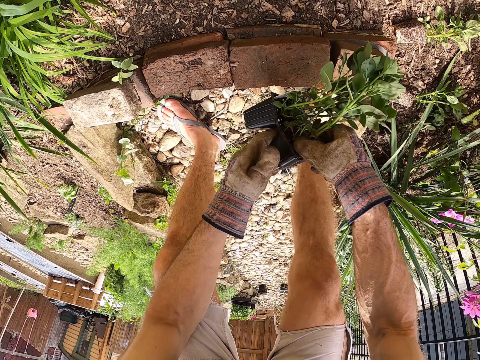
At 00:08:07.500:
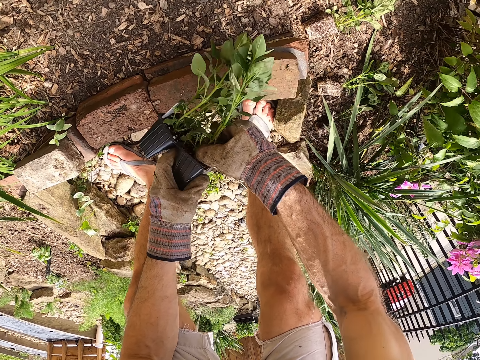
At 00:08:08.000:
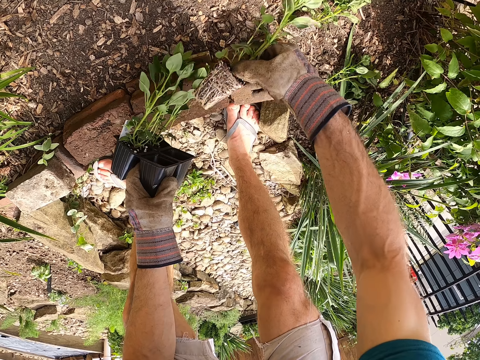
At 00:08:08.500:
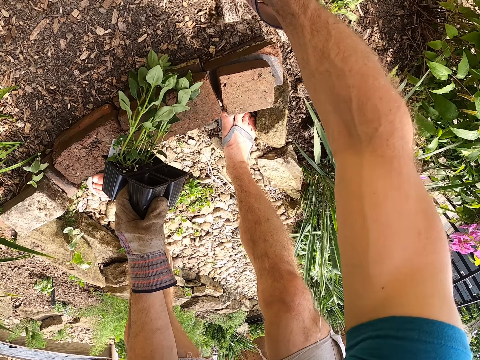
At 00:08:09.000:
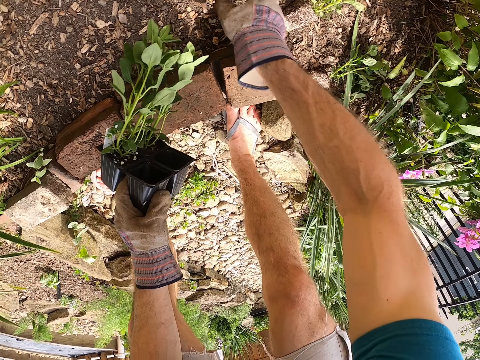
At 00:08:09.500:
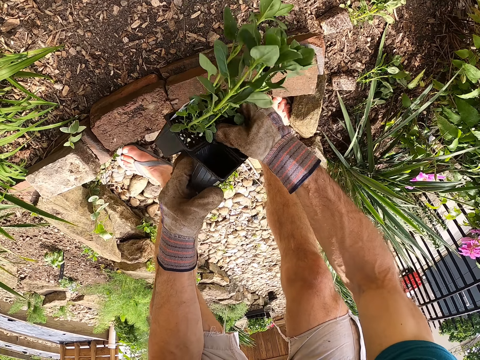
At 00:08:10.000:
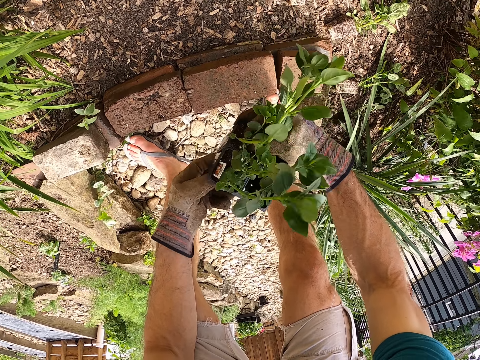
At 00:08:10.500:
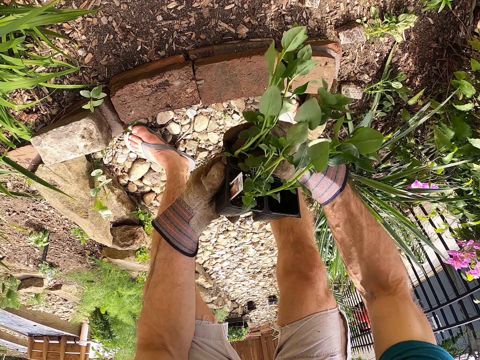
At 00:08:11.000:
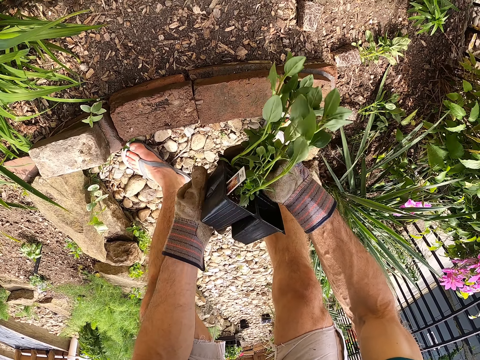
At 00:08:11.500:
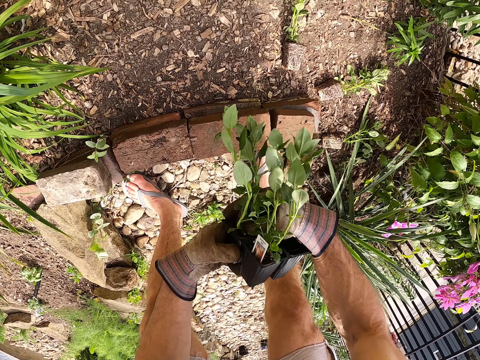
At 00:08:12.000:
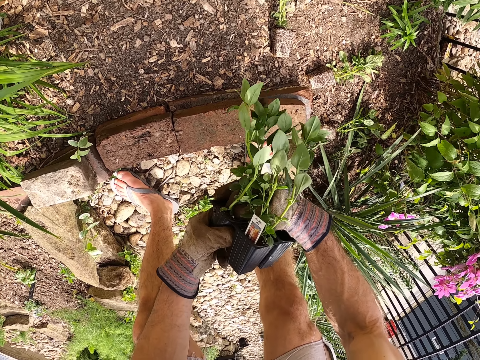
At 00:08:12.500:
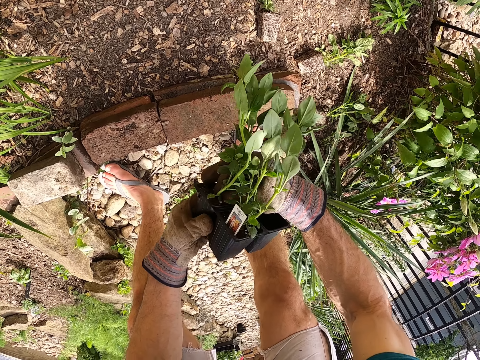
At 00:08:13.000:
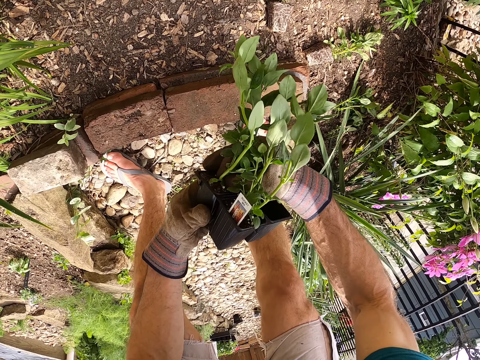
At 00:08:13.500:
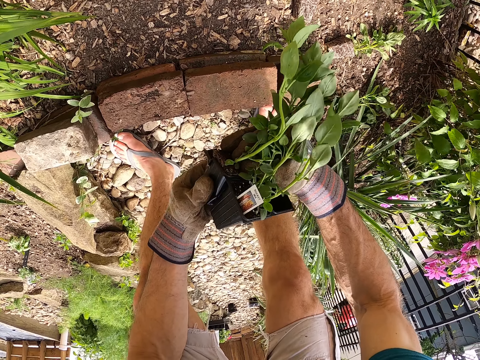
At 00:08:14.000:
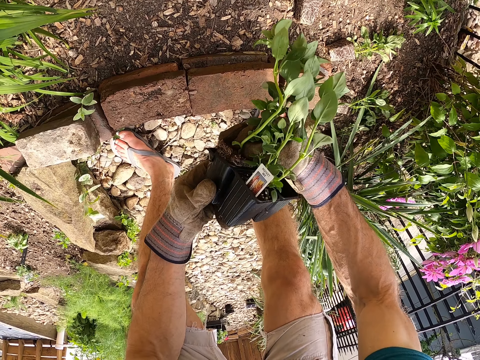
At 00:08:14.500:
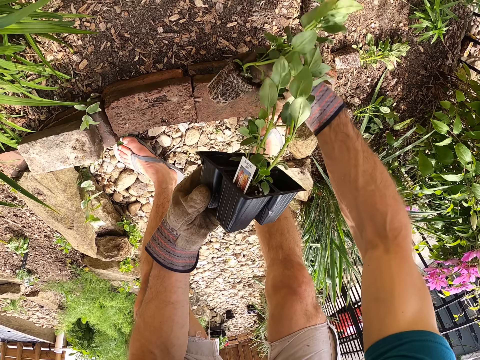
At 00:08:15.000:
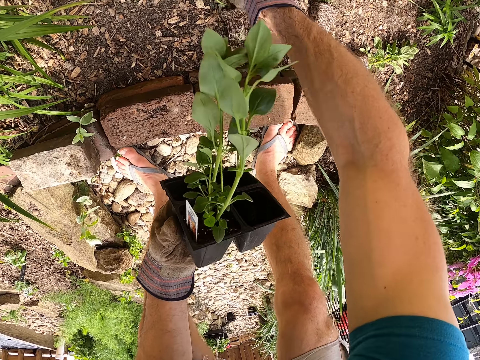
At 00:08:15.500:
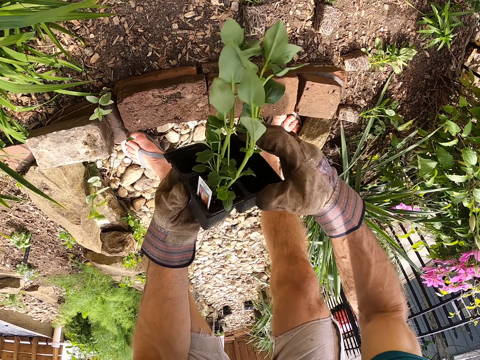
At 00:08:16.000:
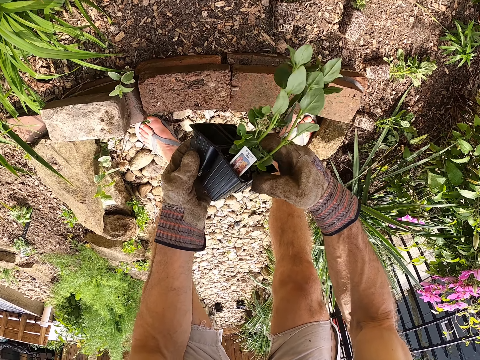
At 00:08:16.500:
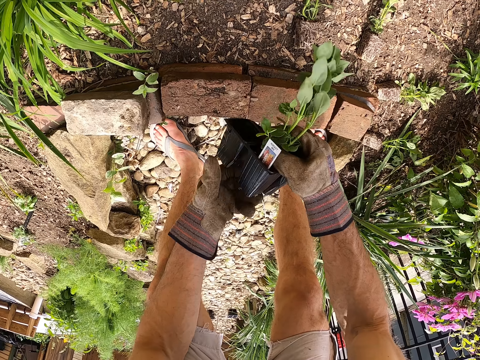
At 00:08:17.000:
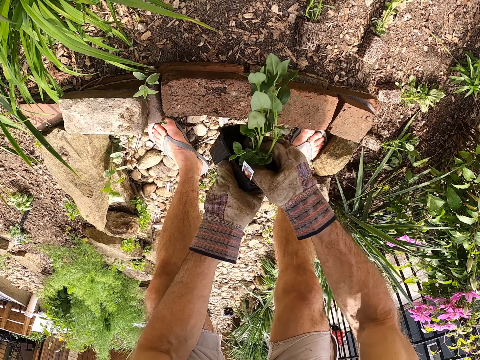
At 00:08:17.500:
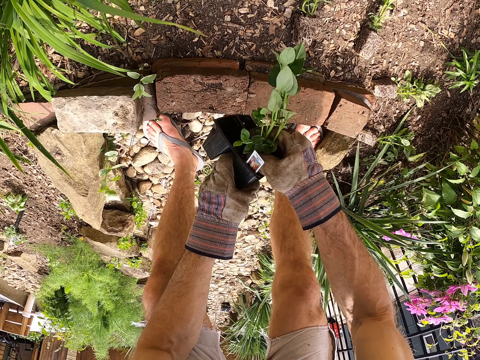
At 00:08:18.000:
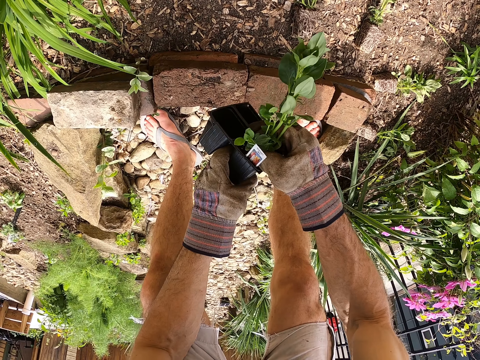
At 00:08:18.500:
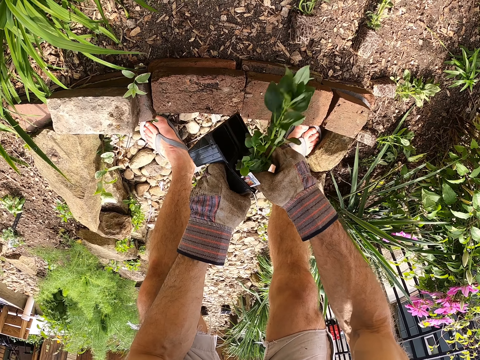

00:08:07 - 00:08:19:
The camera wearer puts the second seedling on the soil with his right hand. He holds the sixth seedling case with his right hand. He removes a third seedling from the sixth seedling case with his hands. He puts the third seedling on the soil with his right hand. He holds the sixth seedling case with his right hand. He removes a fourth seedling from the sixth seedling case with his hands.

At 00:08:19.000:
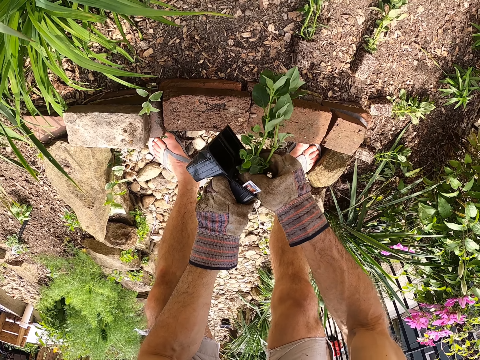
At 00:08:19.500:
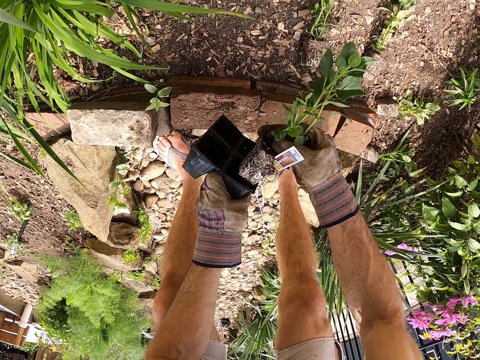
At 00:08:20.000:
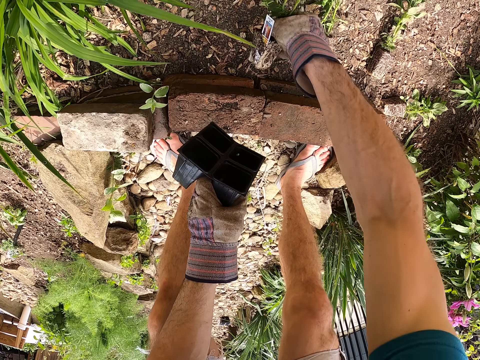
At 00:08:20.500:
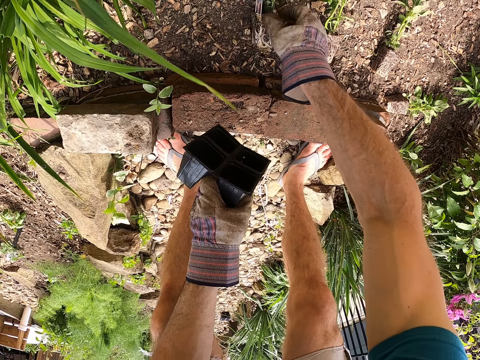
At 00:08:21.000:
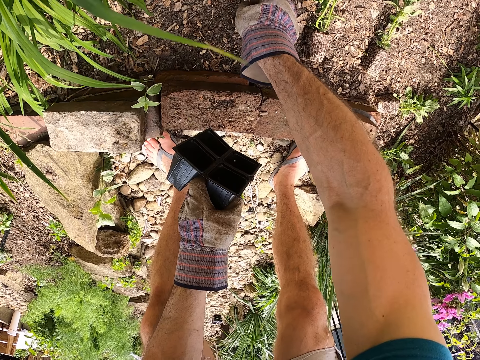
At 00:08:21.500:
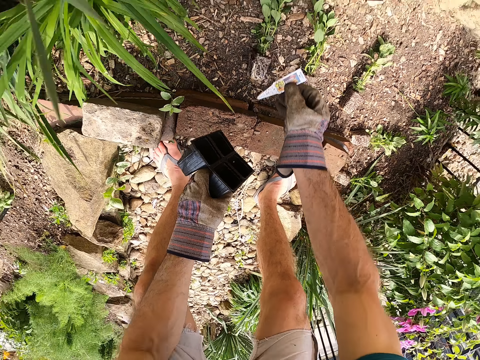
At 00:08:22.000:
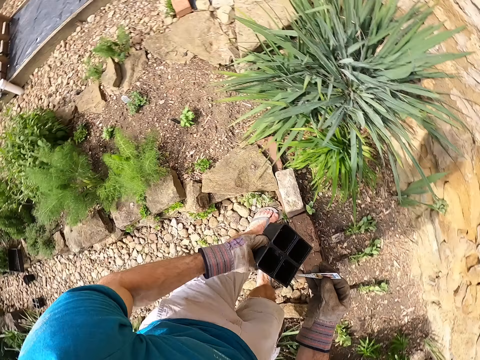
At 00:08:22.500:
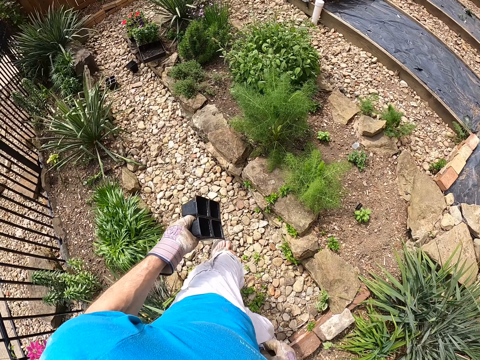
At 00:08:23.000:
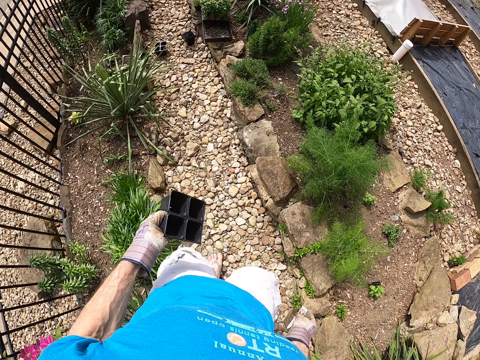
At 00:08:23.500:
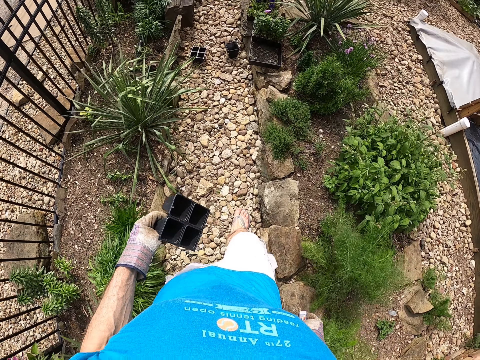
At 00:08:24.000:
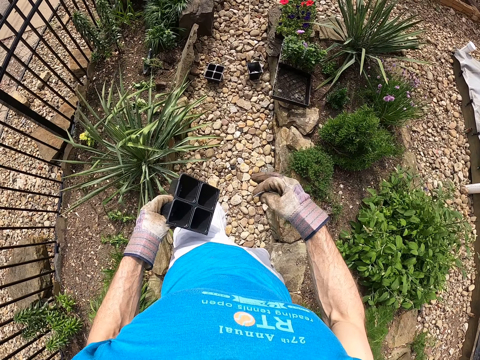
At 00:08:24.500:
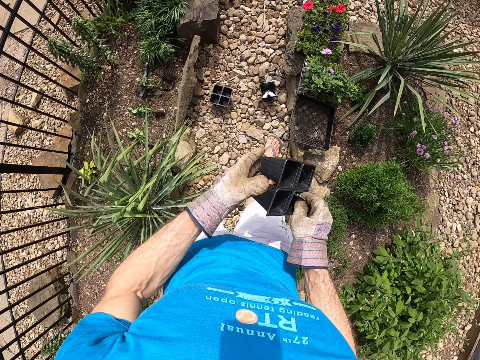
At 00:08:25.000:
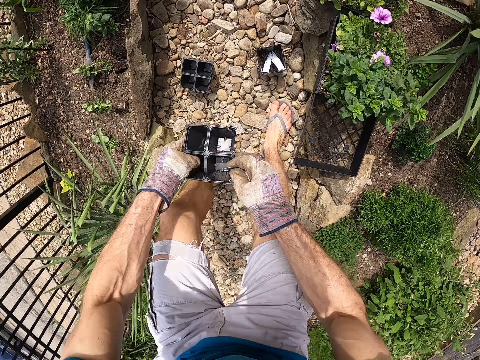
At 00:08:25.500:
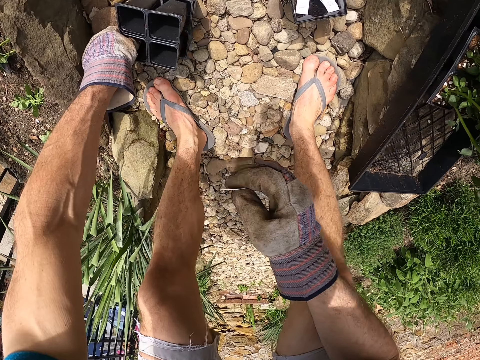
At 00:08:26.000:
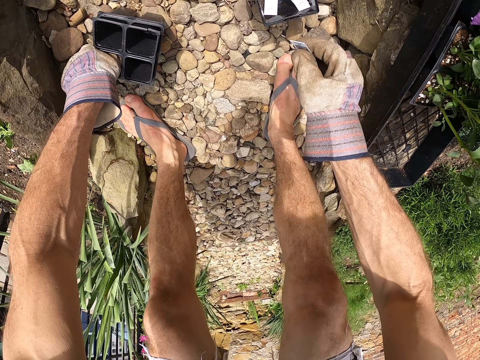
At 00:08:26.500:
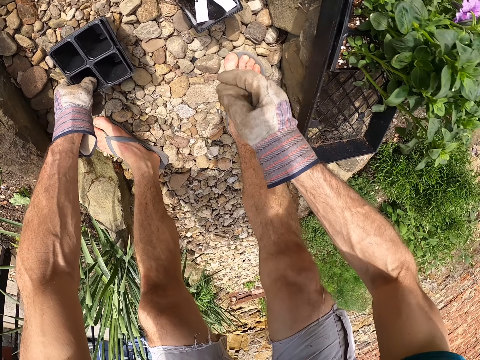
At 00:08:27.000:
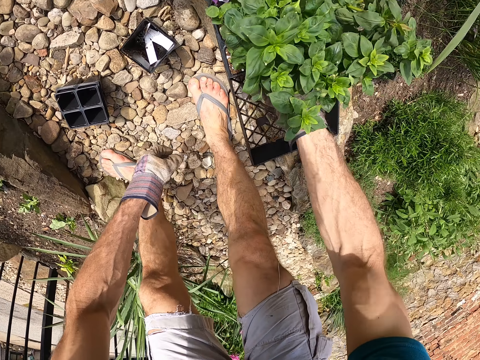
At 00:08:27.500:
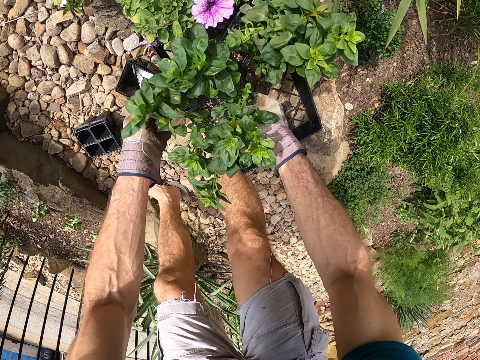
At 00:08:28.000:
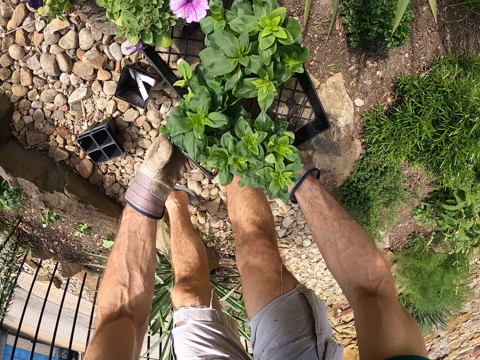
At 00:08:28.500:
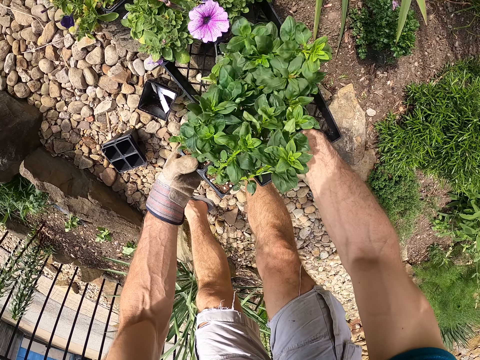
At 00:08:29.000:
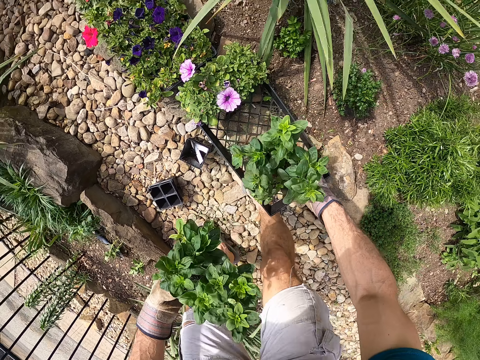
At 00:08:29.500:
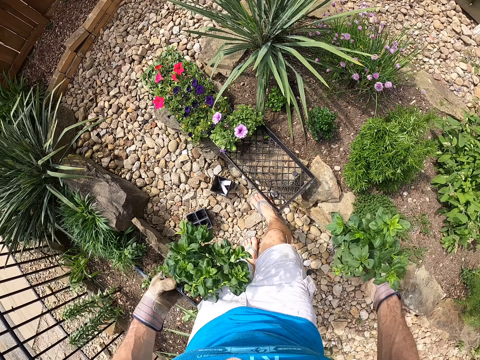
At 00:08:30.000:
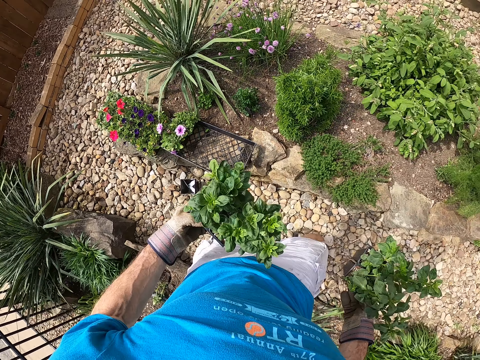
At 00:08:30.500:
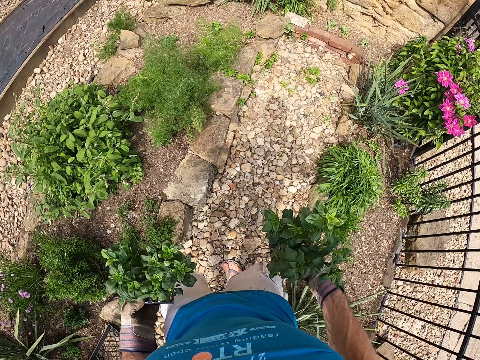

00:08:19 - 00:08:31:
The camera wearer puts the fourth seedling on the soil with his right hand. He removes a paper from the fourth seedling with his right hand. He turns around. He walks towards the crate. He holds the sixth seedling case with his hands. He puts the sixth seedling case in the seedling cases on the ground with his left hand. He puts the second paper in the black plastic case on the ground with his right hand. He picks up a seventh seedling case from the crate with his right hand. He passes the seventh seedling case to his left hand. He picks up an eighth seedling case from the crate with his right hand. He turns around.

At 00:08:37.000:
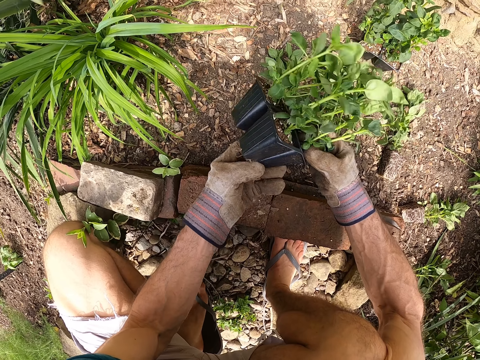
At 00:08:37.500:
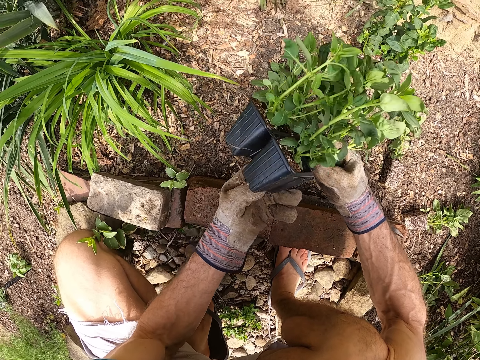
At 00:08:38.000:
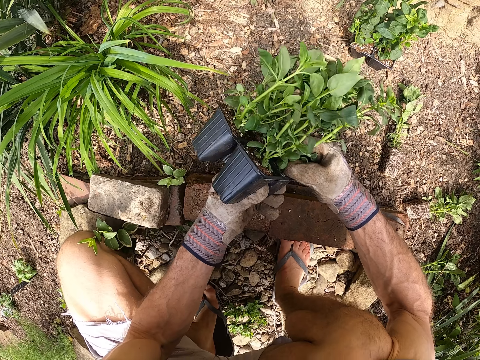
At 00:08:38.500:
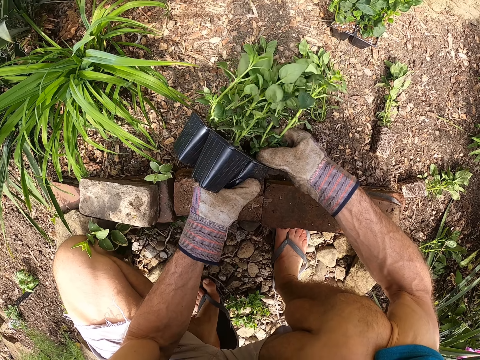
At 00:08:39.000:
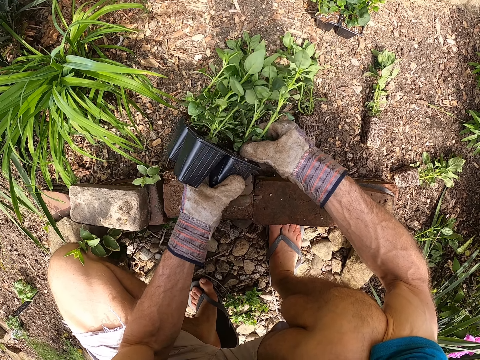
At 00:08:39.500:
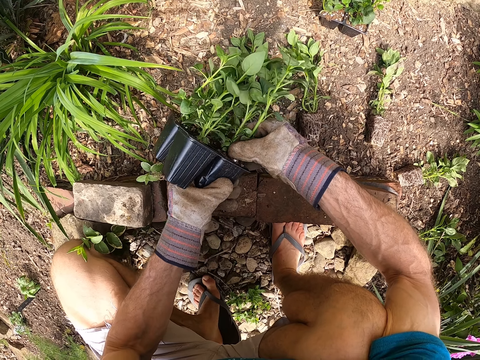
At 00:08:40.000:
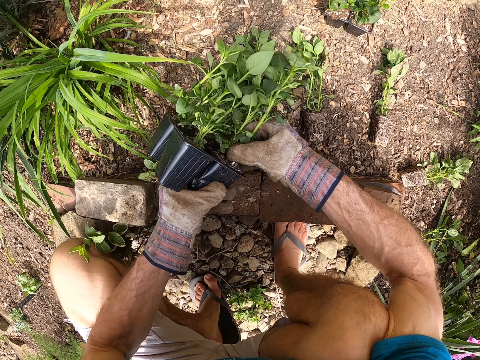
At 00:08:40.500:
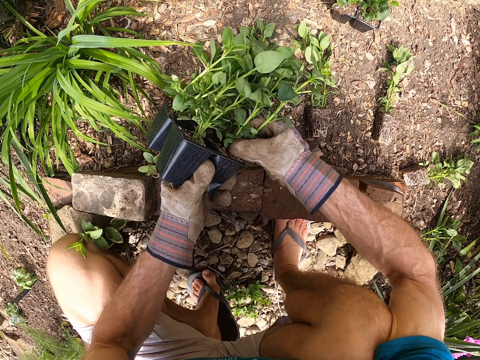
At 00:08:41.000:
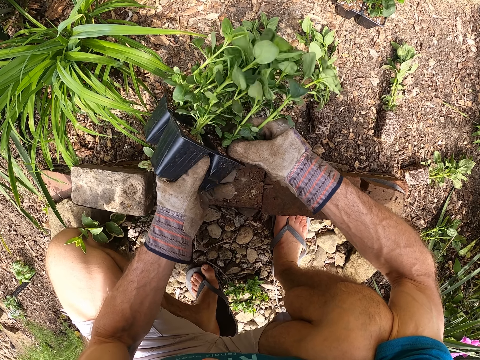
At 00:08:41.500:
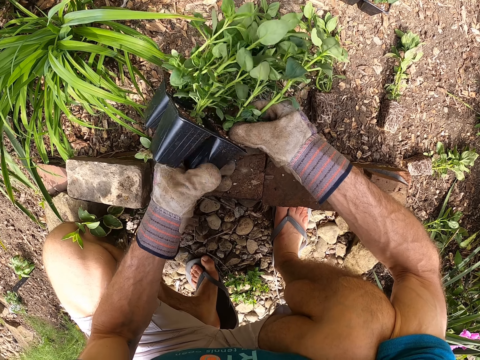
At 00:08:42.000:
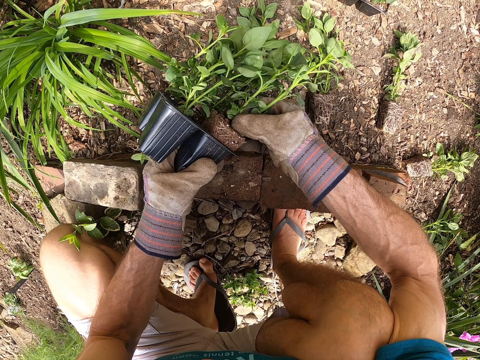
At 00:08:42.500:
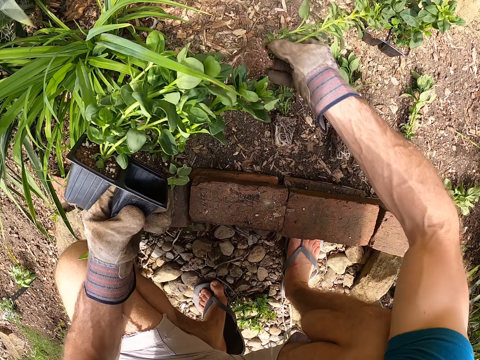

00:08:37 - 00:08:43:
The camera wearer removes a seedling from the seventh seedling case with his hands. He removes a seedling from the container.
